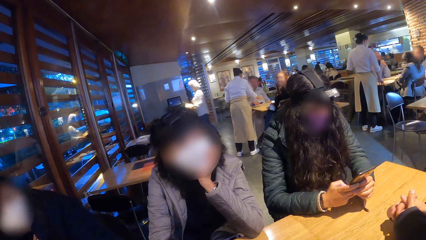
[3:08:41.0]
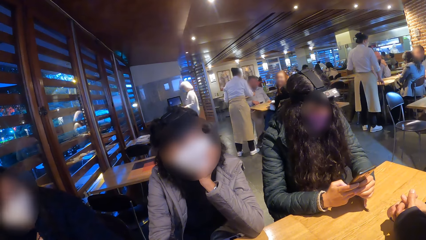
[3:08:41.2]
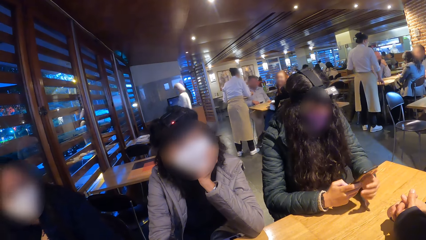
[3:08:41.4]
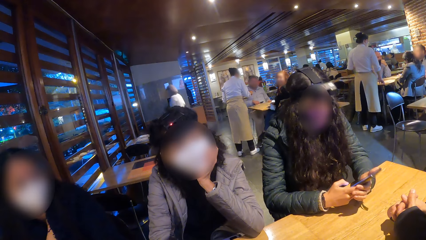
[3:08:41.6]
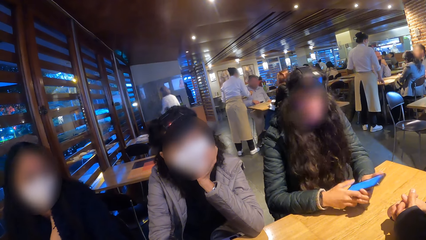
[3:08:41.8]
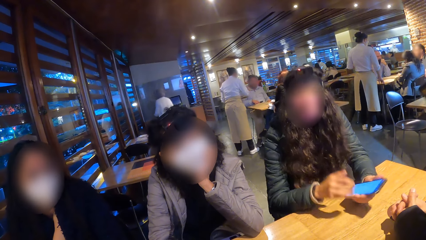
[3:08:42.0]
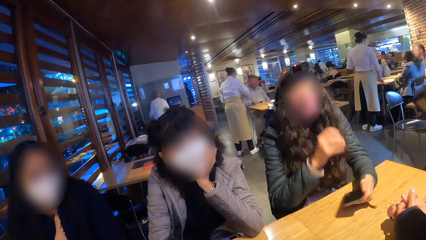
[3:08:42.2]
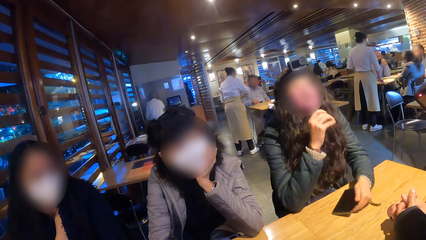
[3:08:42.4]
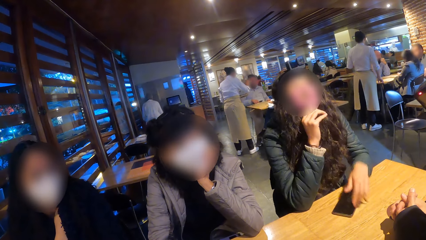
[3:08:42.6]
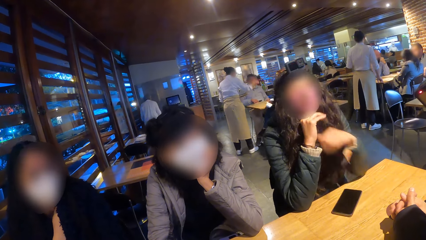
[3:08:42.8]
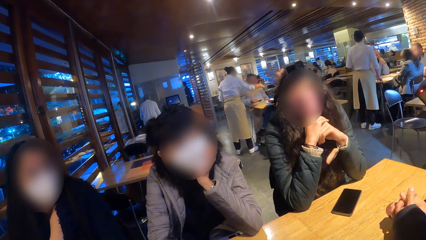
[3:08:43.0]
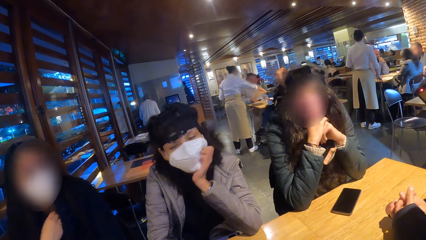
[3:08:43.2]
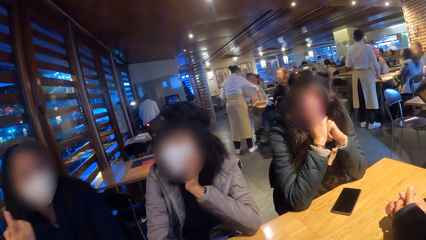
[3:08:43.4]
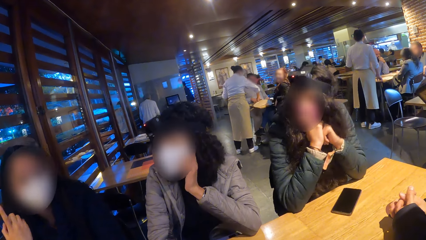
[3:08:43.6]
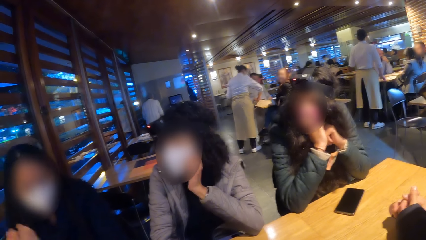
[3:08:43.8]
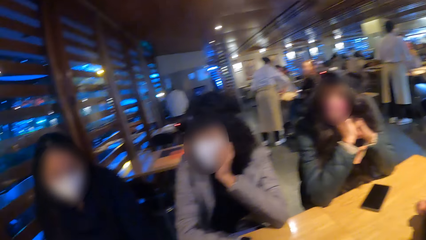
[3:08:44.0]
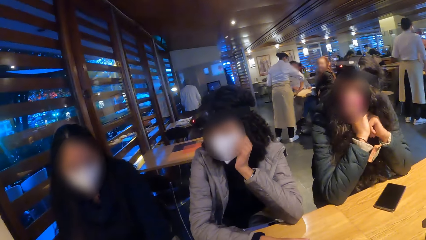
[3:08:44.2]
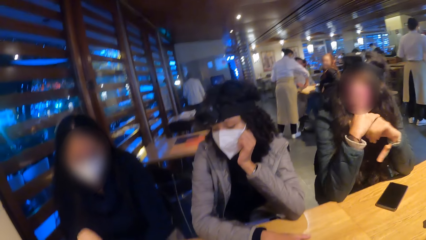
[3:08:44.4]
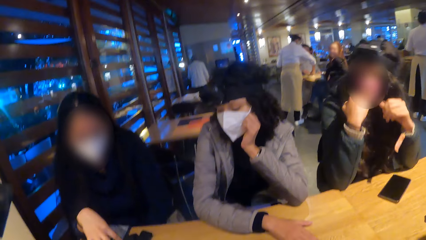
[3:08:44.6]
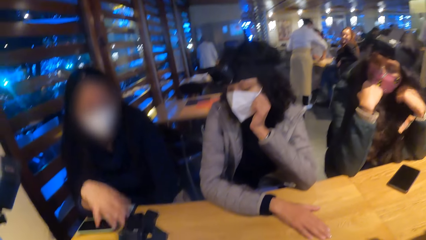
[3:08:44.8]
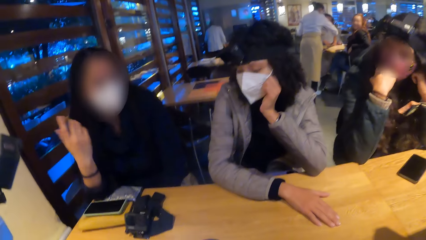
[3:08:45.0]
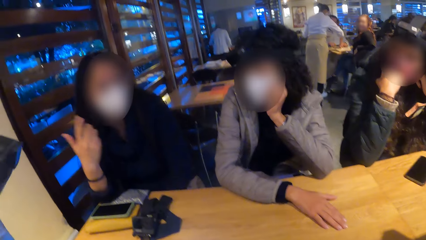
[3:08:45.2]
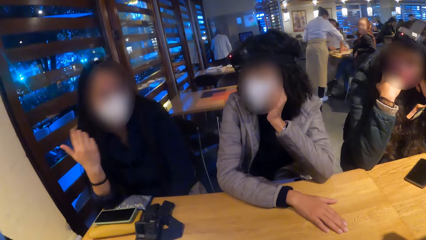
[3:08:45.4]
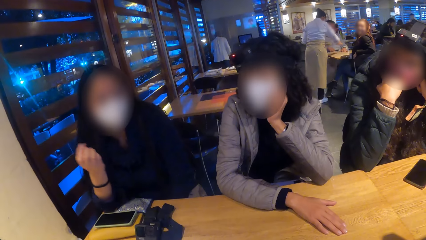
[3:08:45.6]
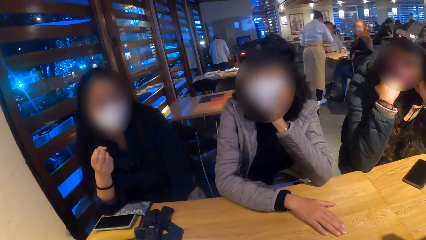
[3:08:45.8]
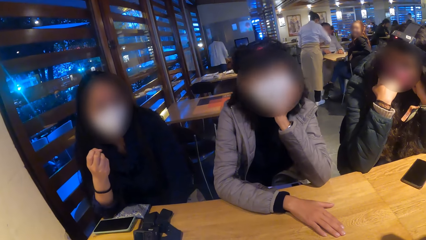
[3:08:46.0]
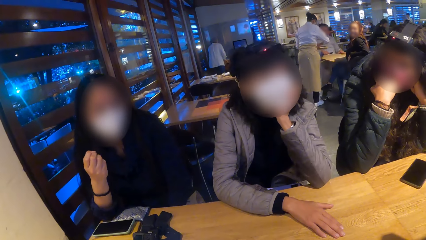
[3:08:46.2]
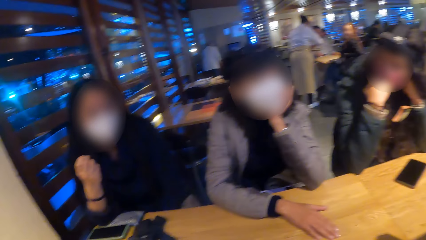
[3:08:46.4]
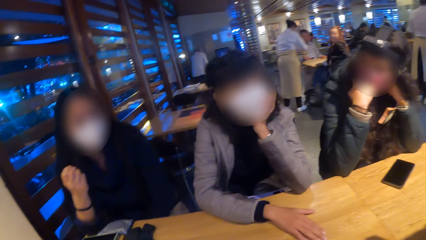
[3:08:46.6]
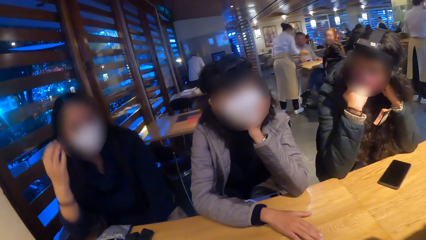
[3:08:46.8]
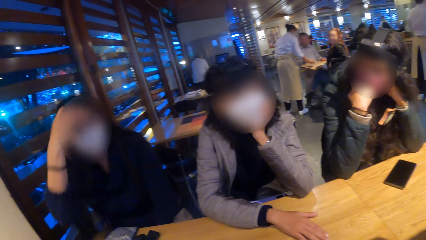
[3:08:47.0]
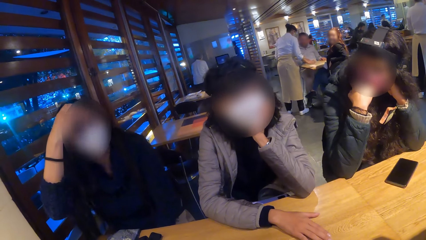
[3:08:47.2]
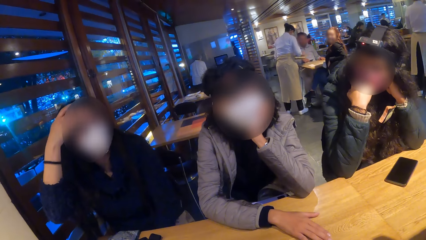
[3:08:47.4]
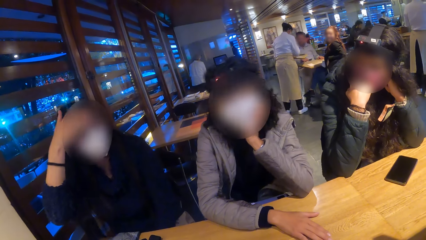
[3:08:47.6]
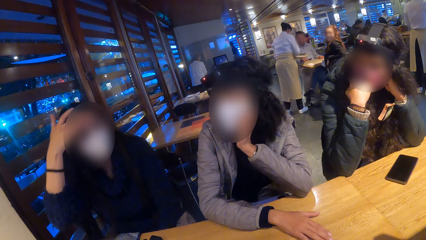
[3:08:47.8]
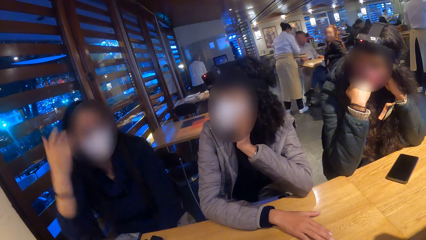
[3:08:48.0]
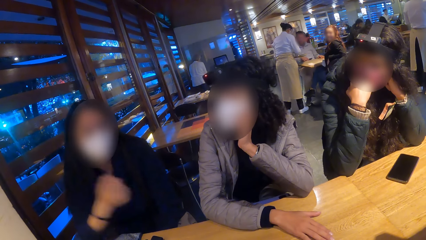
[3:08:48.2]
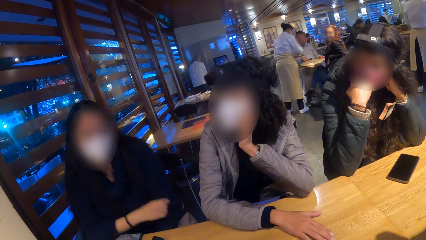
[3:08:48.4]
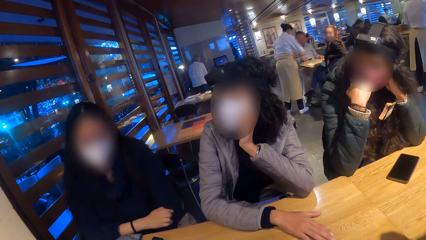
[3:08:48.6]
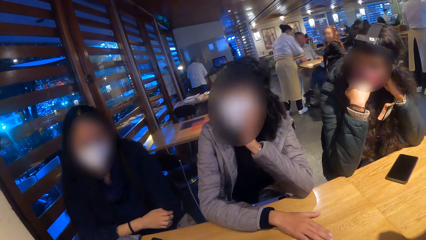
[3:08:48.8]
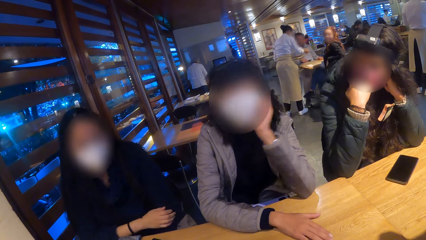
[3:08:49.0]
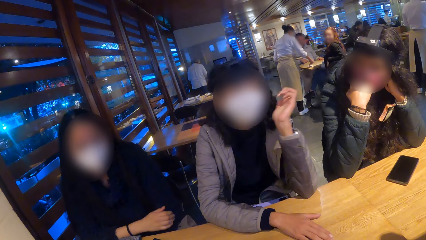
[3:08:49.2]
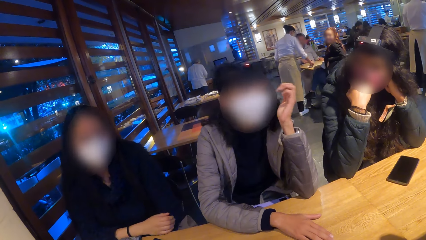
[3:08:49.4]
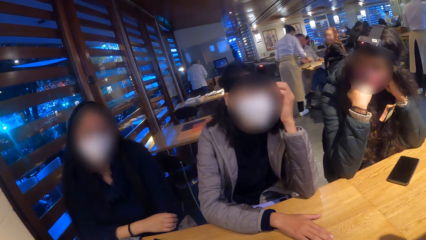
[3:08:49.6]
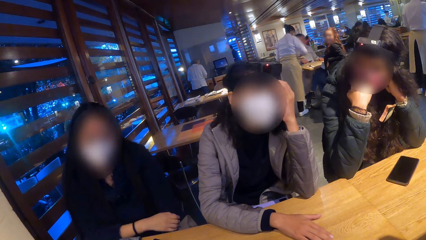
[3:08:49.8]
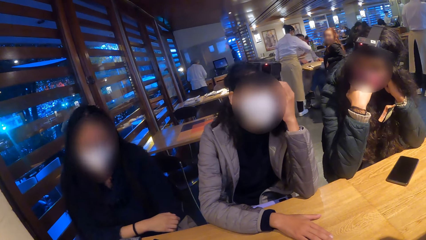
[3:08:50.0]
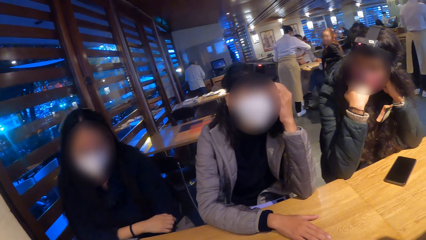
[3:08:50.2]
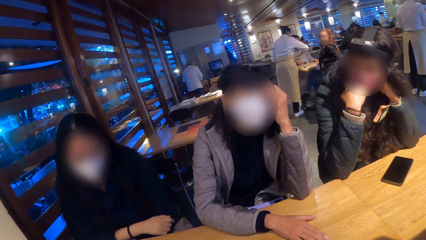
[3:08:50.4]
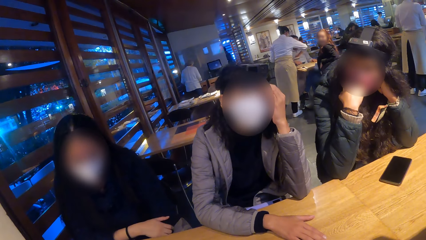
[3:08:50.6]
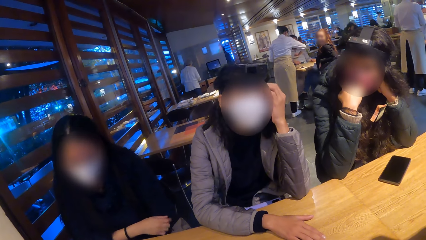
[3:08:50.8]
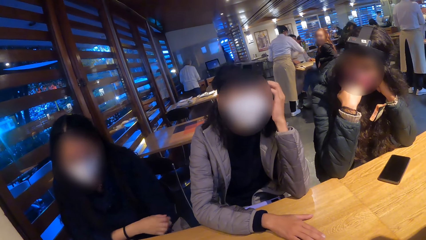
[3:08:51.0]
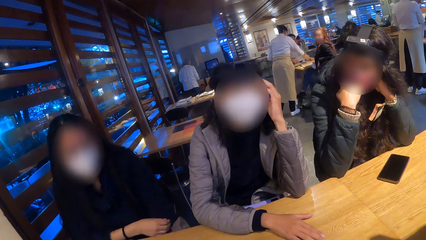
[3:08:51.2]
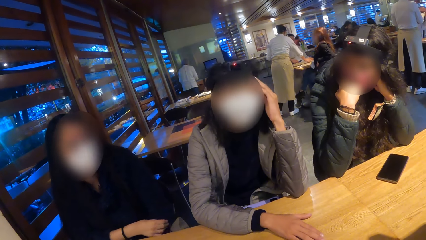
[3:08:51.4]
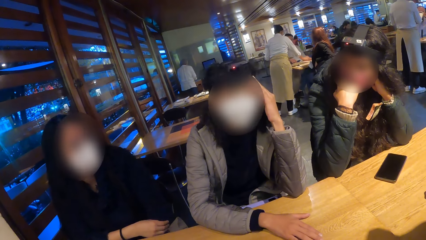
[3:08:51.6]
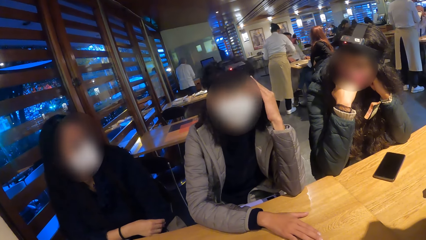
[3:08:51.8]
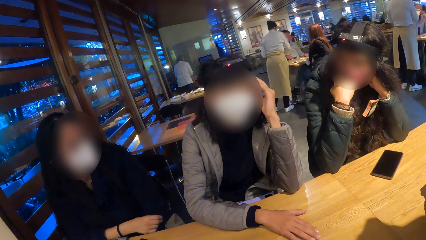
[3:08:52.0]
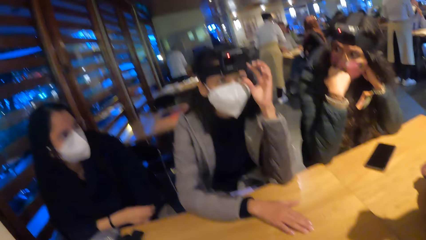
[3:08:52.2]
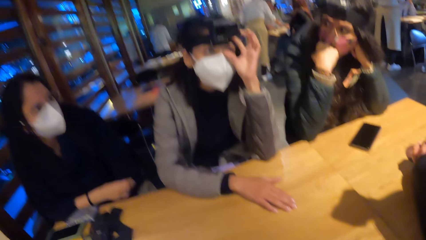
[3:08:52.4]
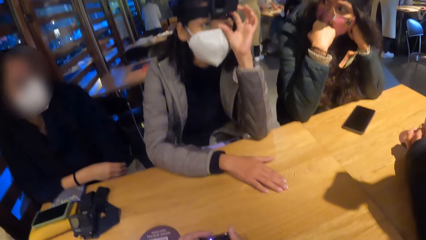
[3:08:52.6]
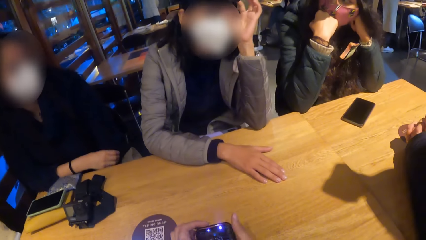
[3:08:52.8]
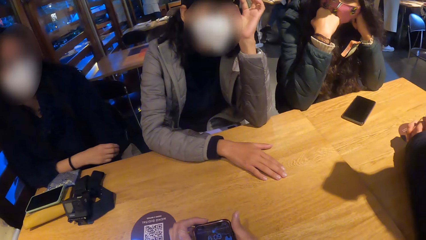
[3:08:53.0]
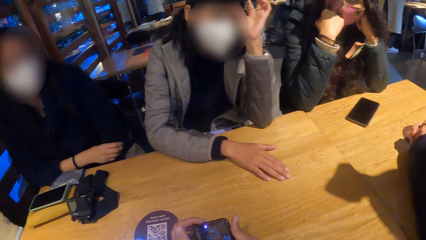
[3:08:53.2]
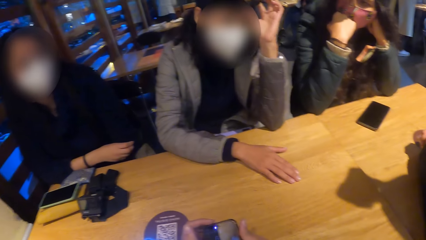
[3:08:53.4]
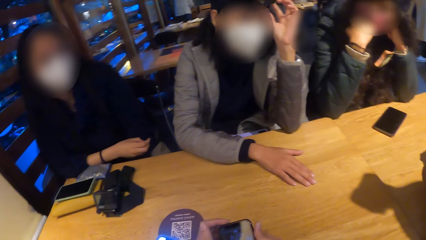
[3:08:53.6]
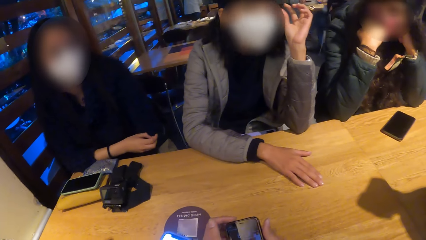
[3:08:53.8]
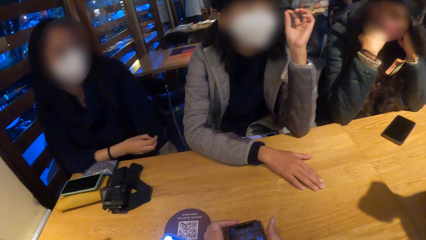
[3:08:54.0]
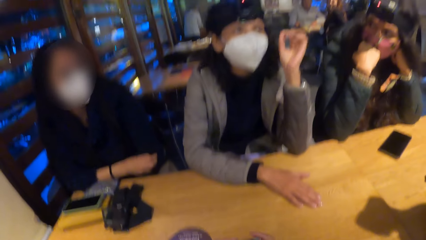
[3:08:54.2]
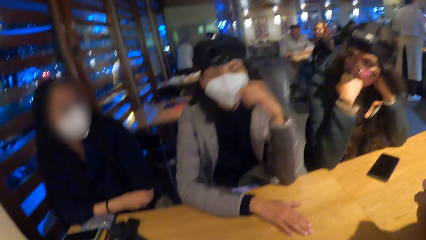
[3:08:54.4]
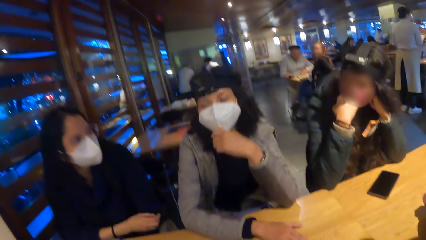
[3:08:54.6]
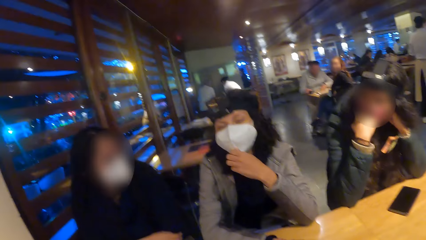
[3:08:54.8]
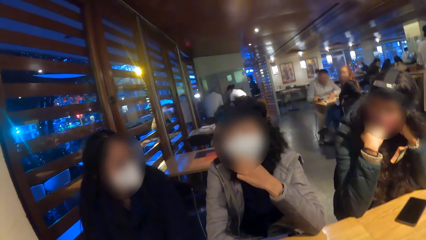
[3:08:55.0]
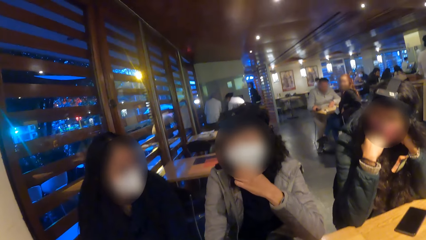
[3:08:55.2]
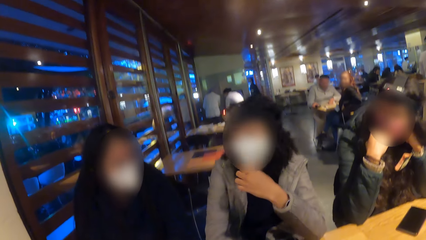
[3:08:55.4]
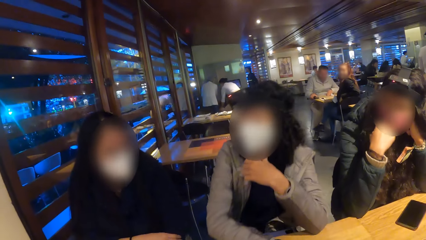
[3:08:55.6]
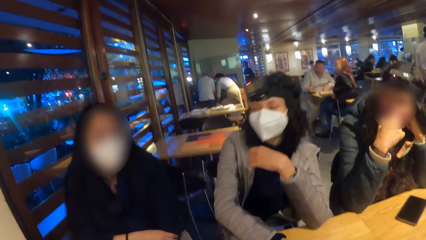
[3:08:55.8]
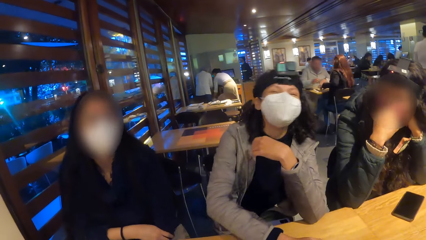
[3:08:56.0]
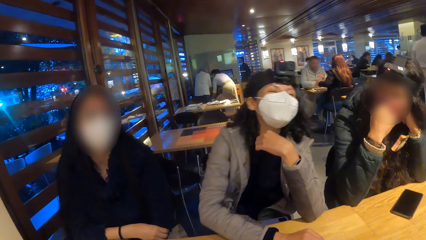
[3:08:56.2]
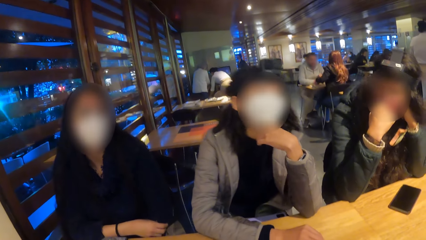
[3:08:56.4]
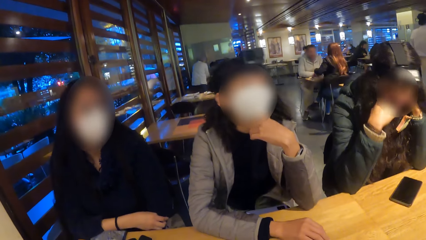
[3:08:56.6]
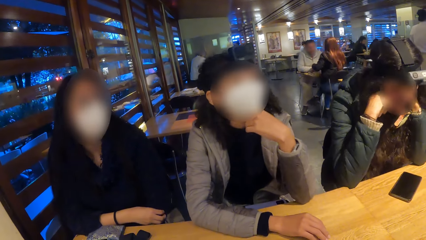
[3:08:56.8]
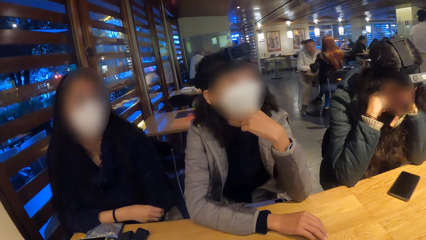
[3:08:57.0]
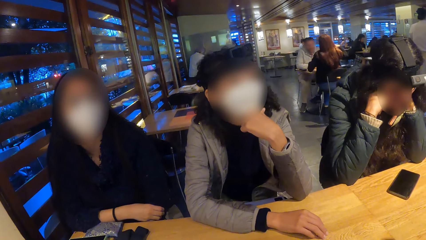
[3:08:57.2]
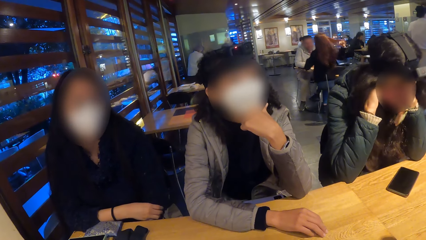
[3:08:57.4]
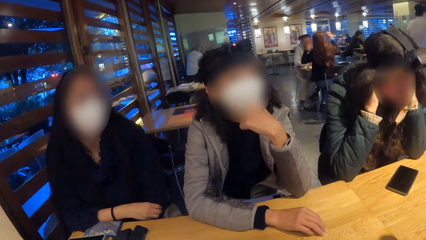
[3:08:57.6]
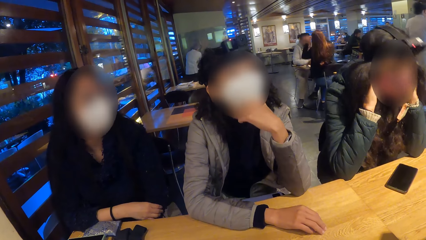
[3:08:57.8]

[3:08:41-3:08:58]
A woman drops the phone in her left hand on the table. Another woman gestures with her left hand and touches the camera on her head with her left hand. A third woman touches the camera on her head with her left hand. The camera wearer holds the phone with both hands. He uses his phone. The third woman touches a nose mask on her face with her left hand.
